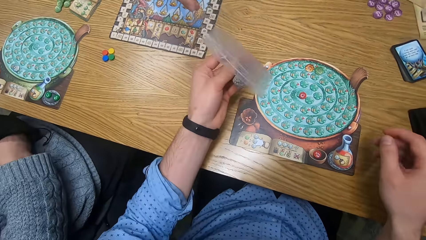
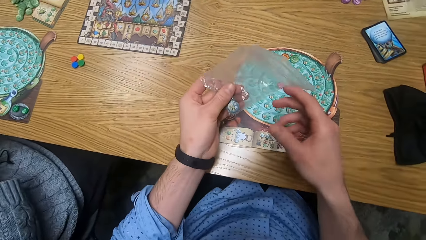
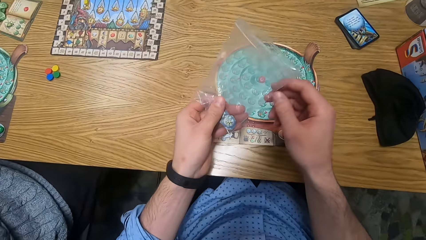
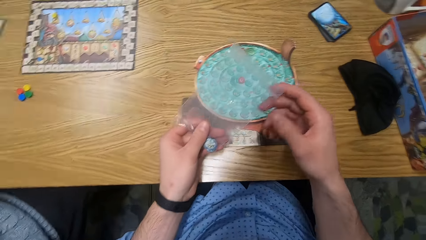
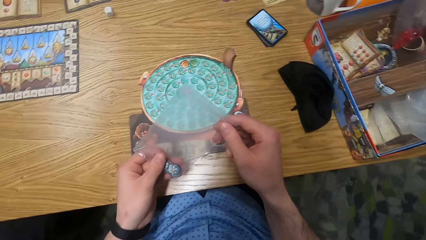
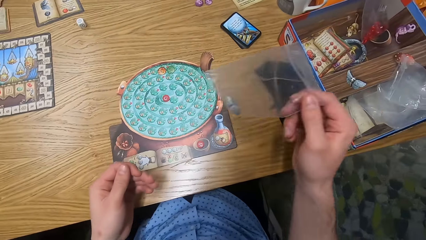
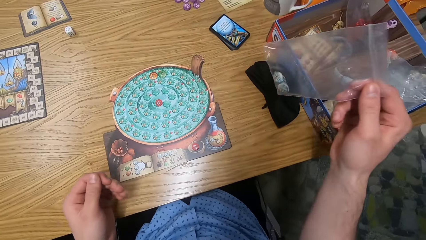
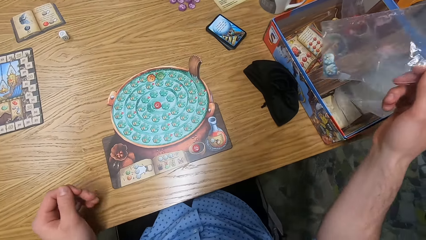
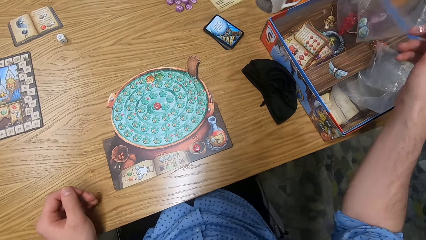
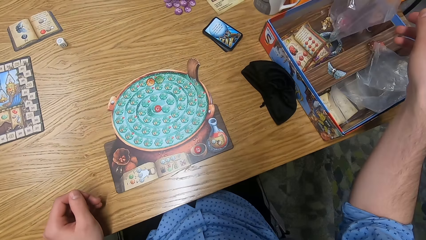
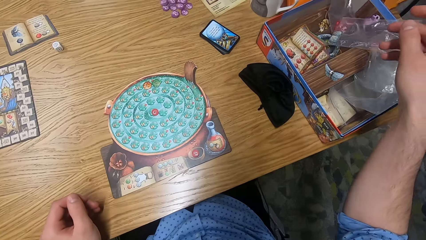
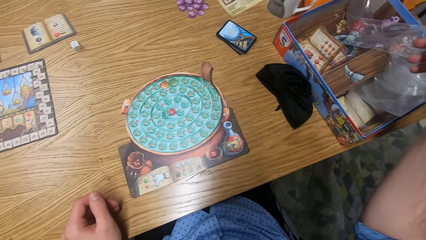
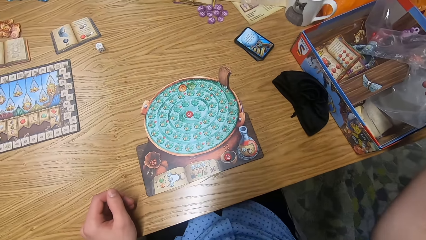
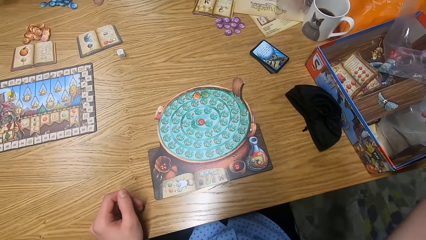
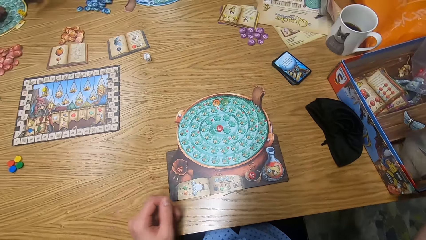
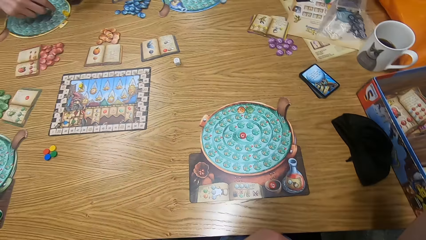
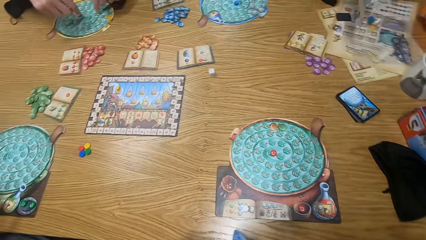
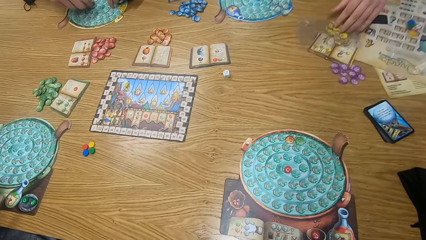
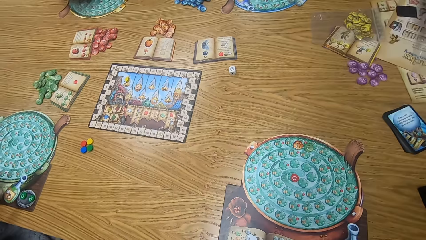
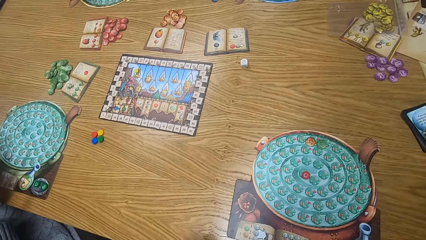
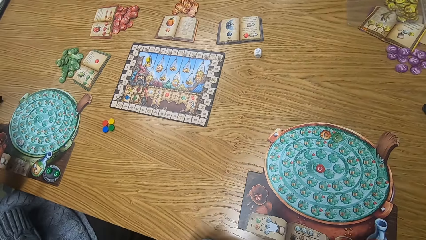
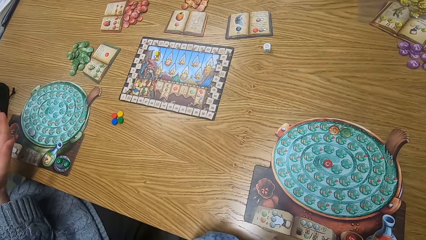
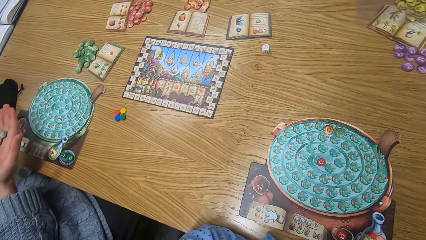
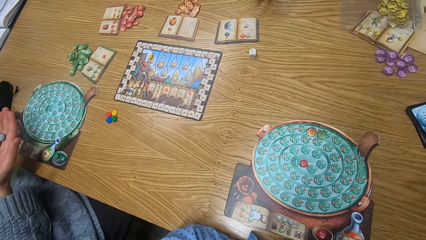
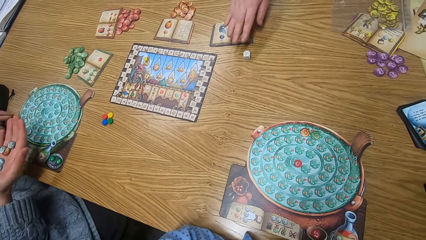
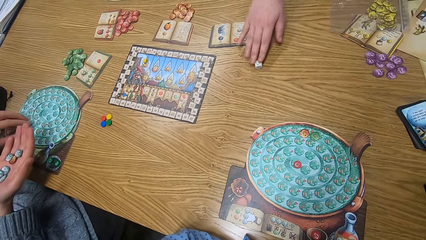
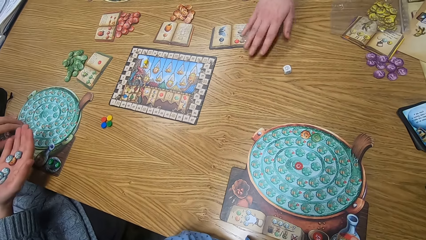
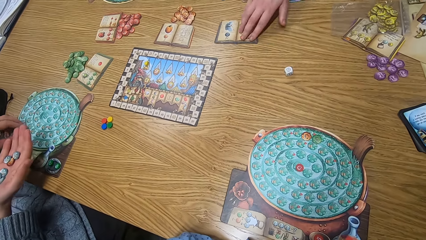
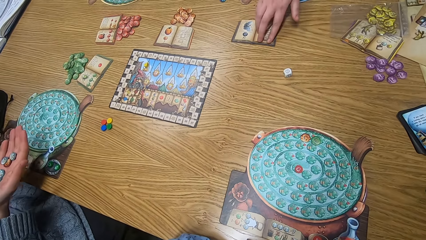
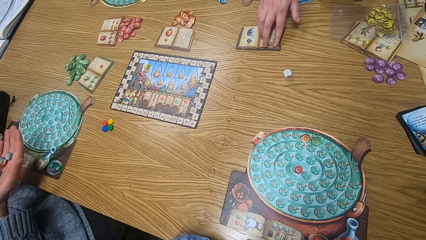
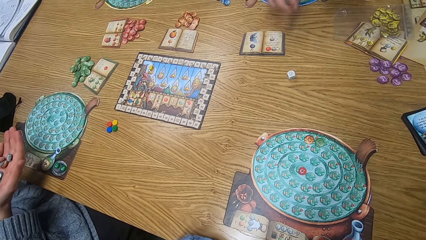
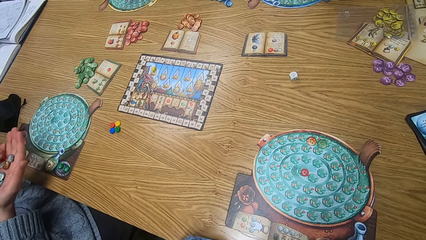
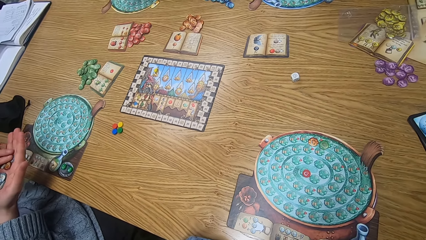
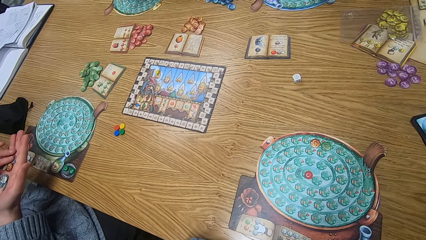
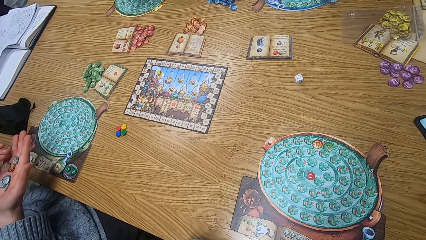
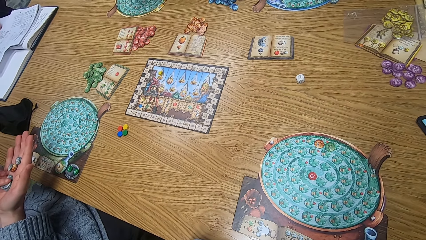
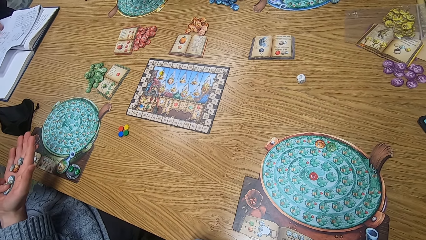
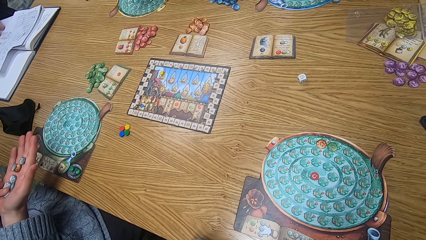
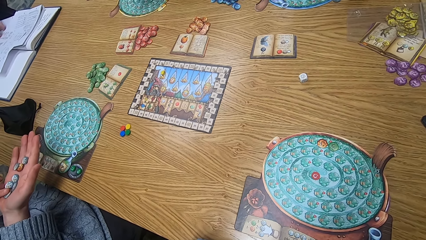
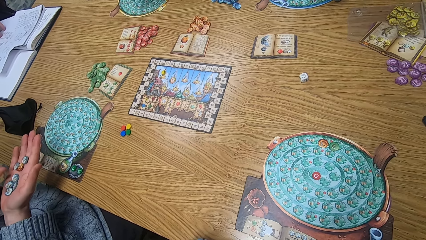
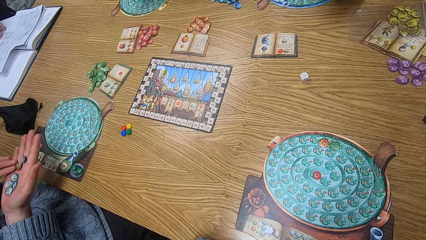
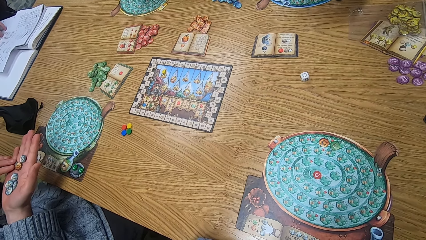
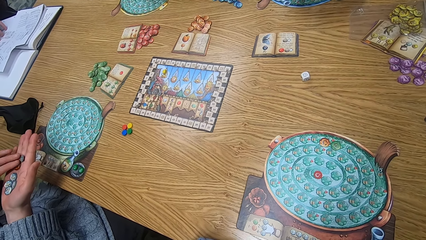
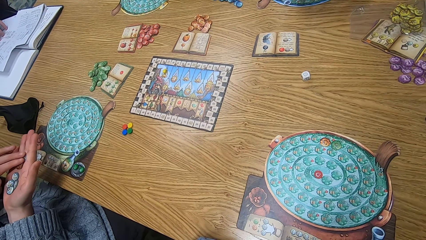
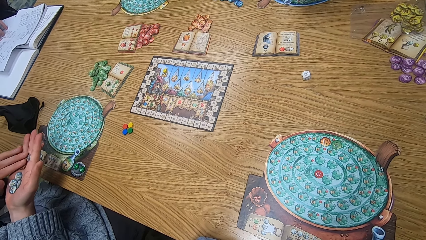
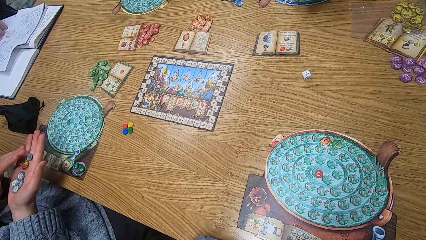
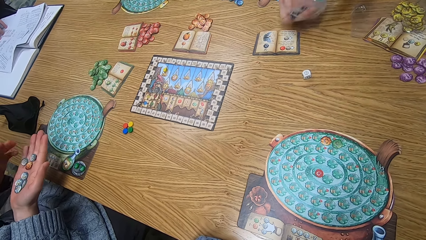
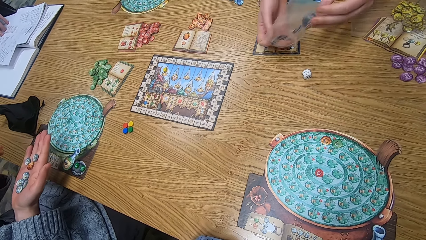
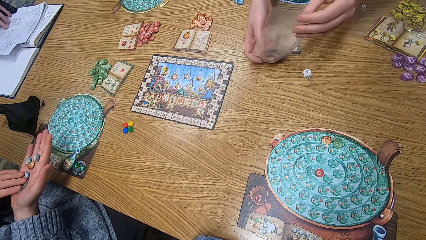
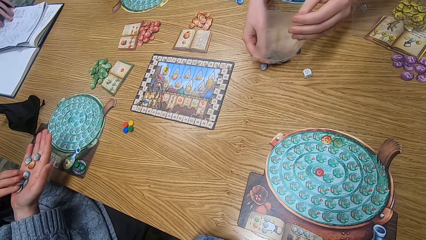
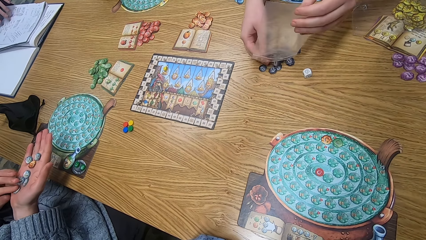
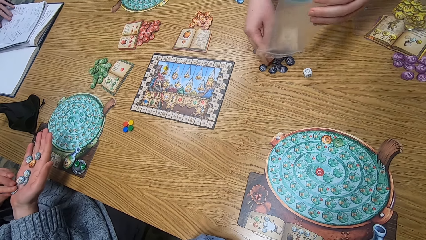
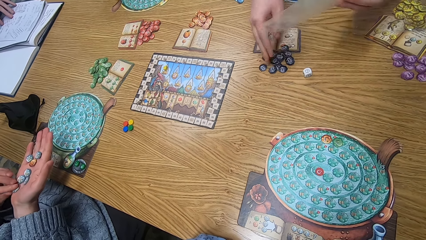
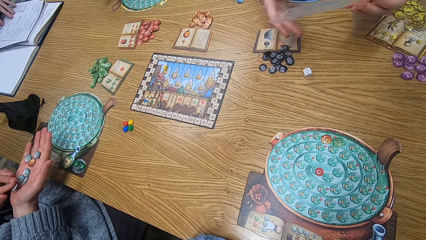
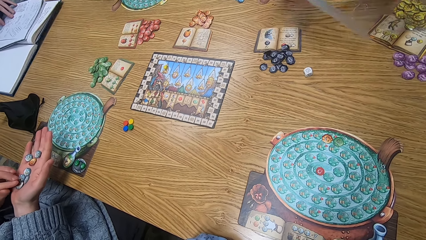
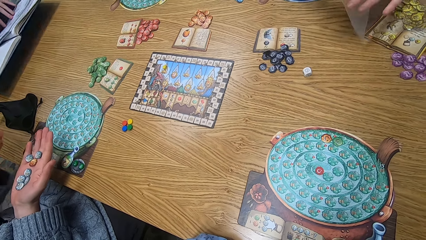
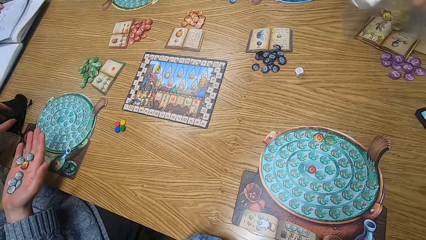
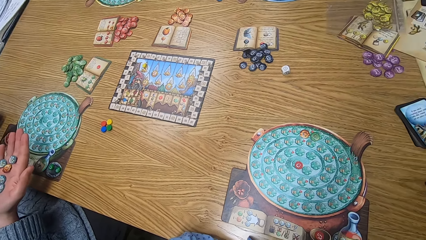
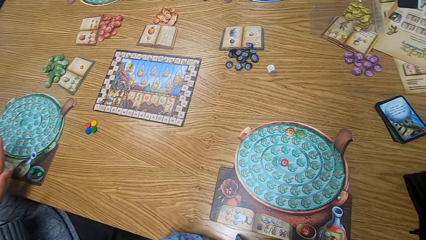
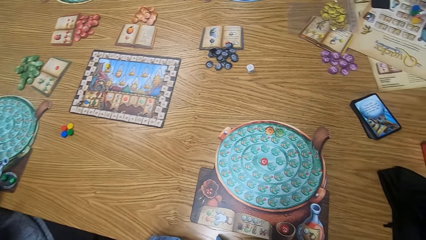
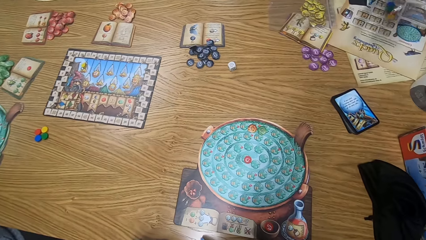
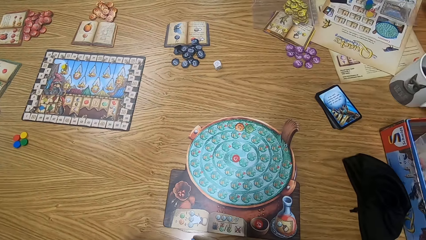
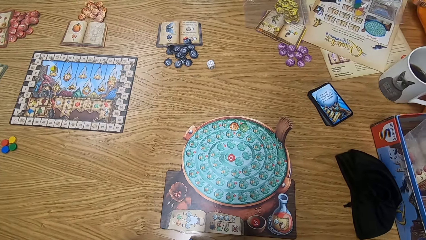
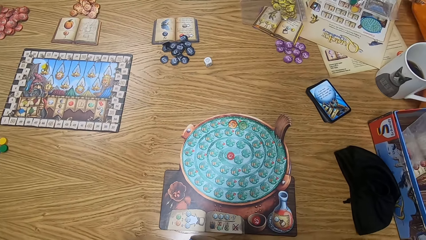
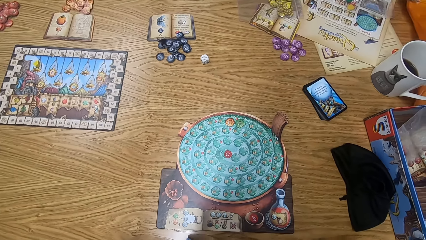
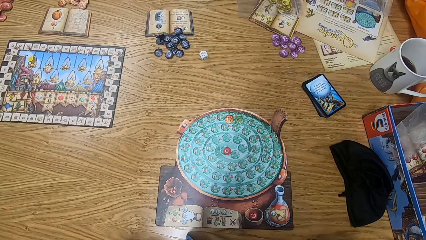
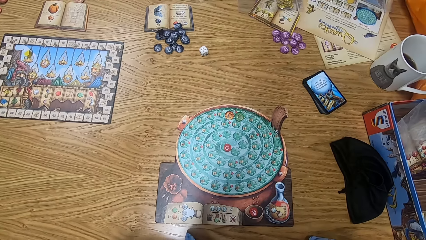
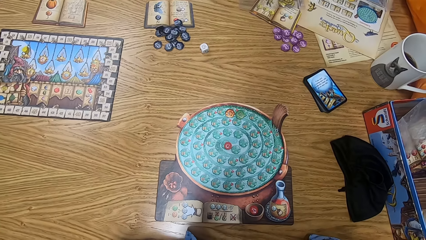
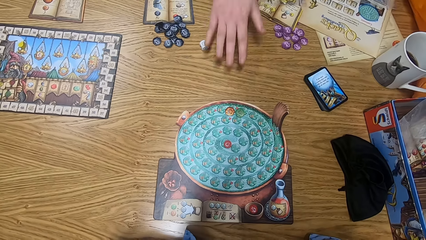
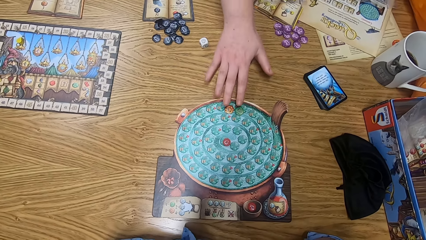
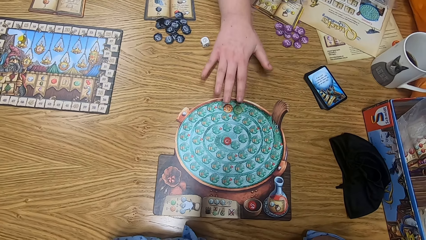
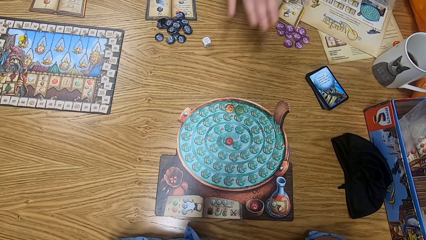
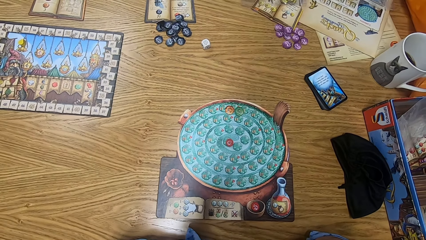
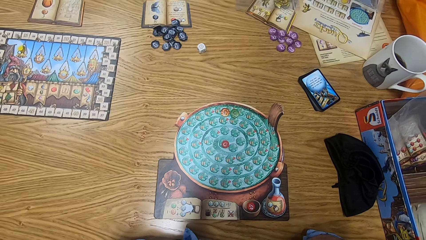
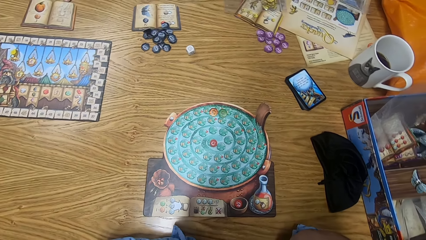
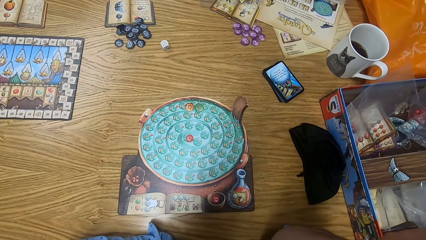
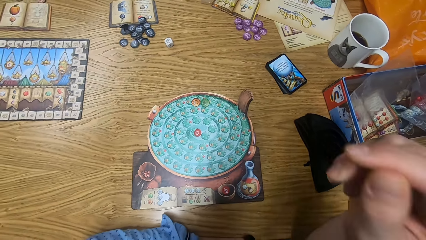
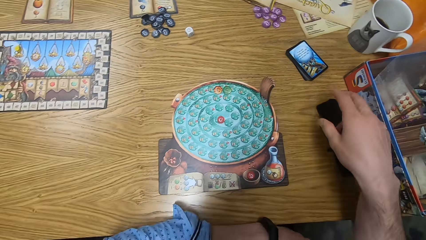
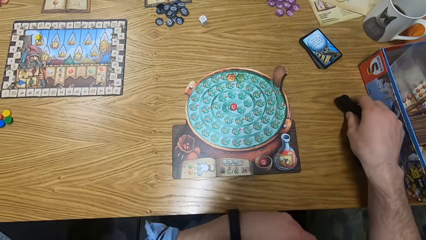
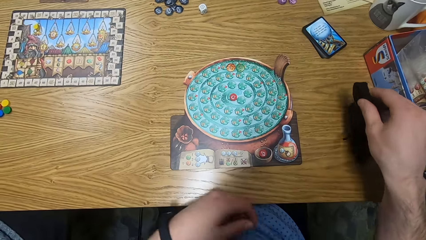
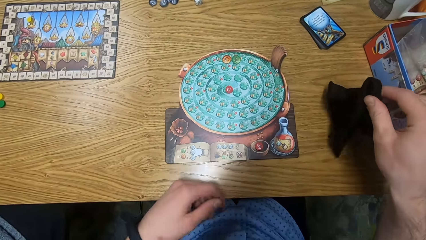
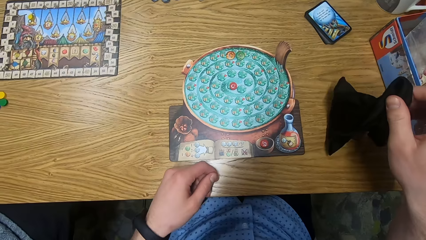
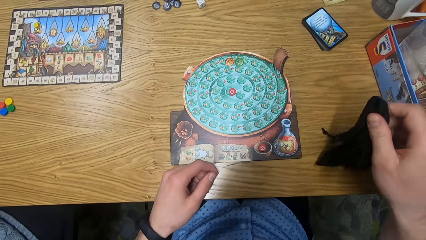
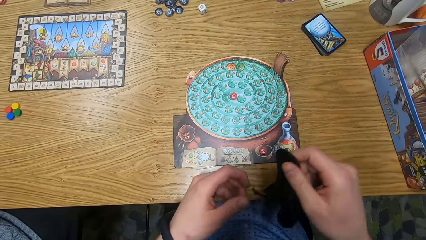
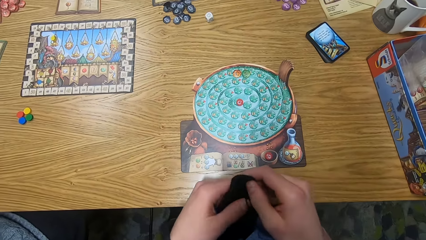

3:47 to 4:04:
The camera wearer collects the grip seal bag from the man with his left hand. He holds the grip seal bag with both hands. He places the grip seal bag in the board games box on the table with his right hand. The man lifts his right hand from the player board. The woman moves the grip seal bag with yellow tokens on the table with her right hand. The woman moves a die on the table with her right hand. The woman moves the book on the table with her right hand. Another man moves tokens with his right hand and his left hand. A third man moves a paper on the book on the table with his left hand. The woman pours a bunch of black tokens on the table from the grip seal bag with both hands. The woman touches the orange and green tokens on the player board with her right hand. The camera wearer picks the black bag from the table with his right hand.
